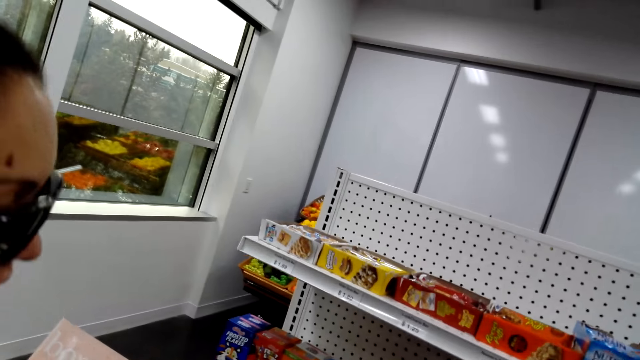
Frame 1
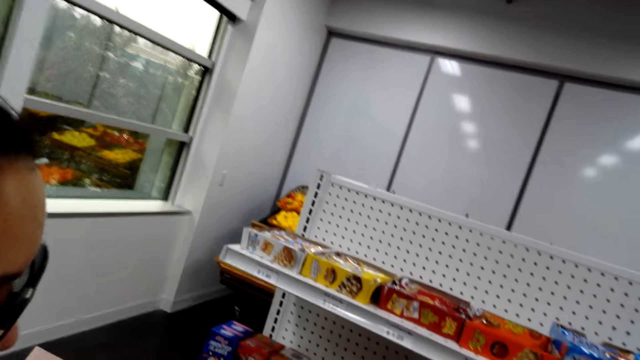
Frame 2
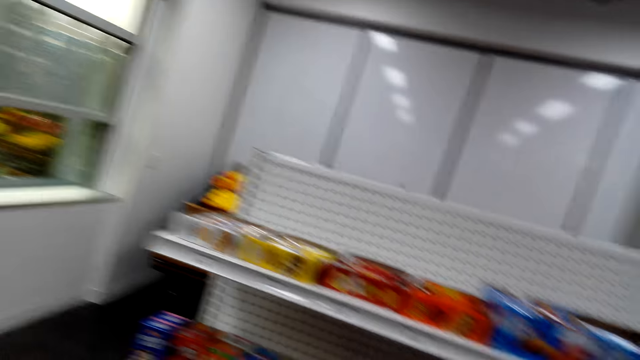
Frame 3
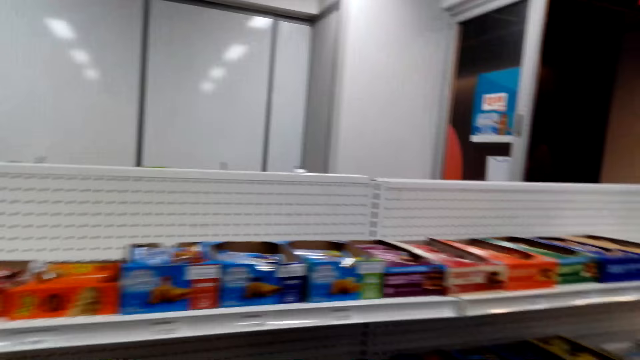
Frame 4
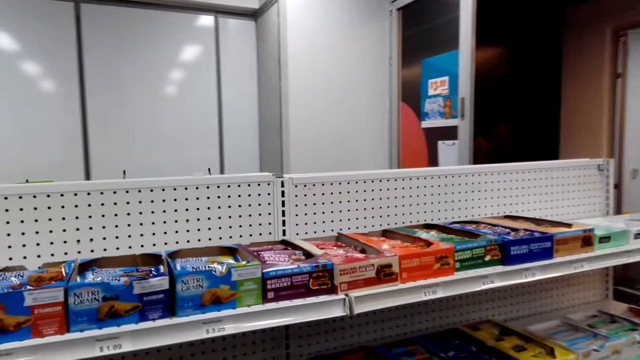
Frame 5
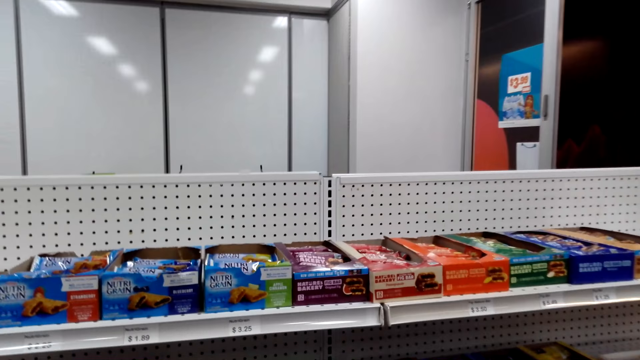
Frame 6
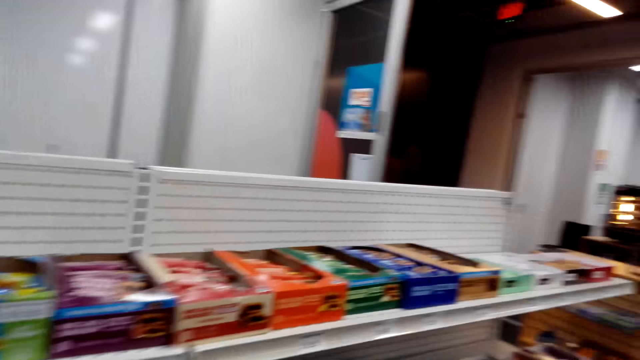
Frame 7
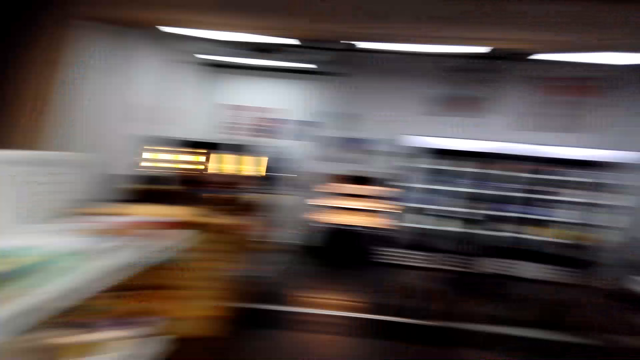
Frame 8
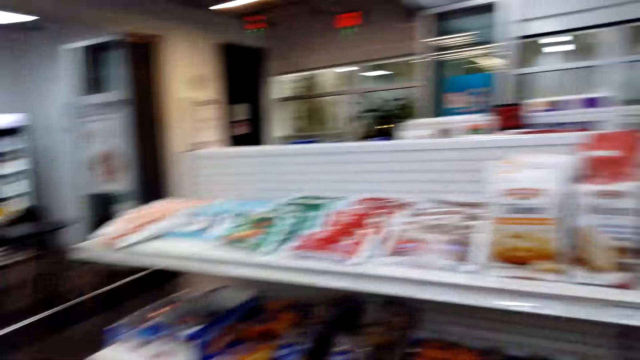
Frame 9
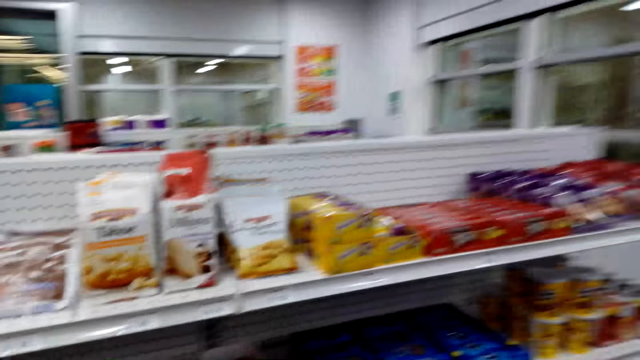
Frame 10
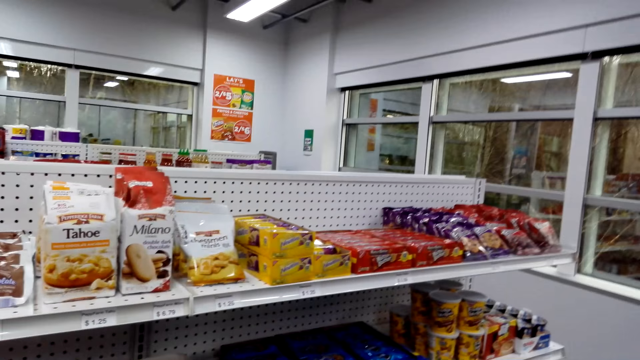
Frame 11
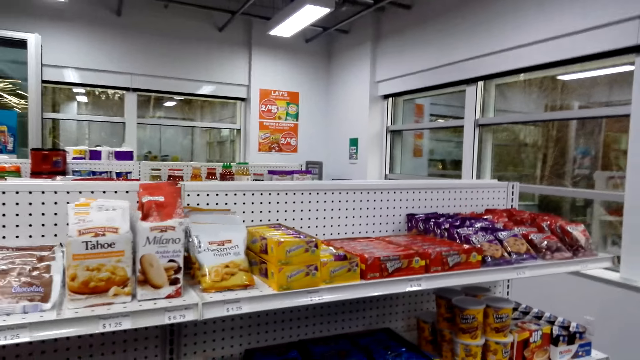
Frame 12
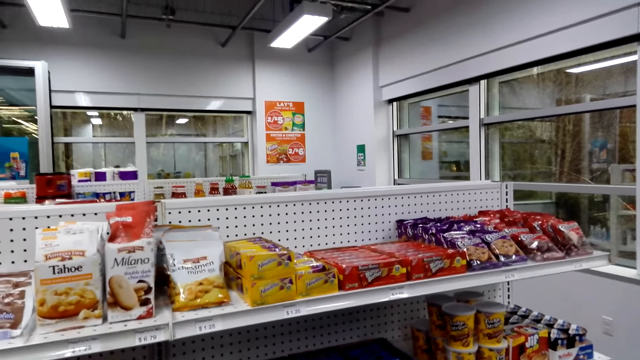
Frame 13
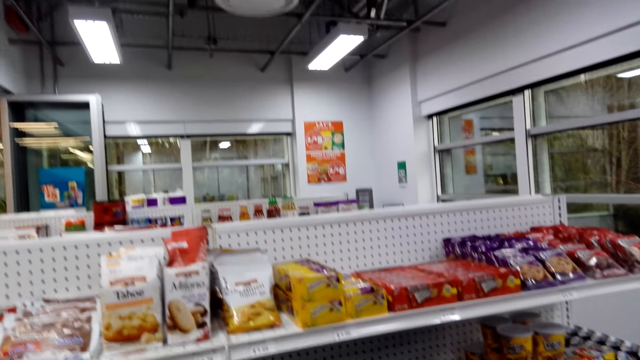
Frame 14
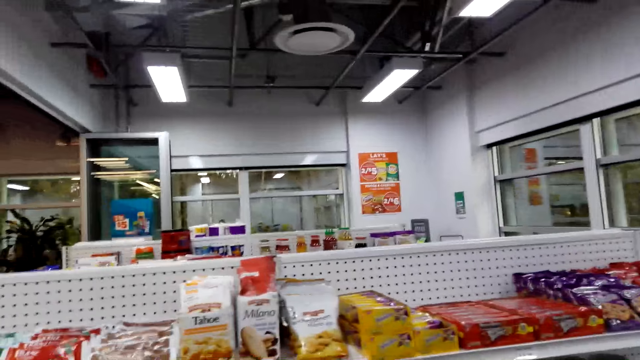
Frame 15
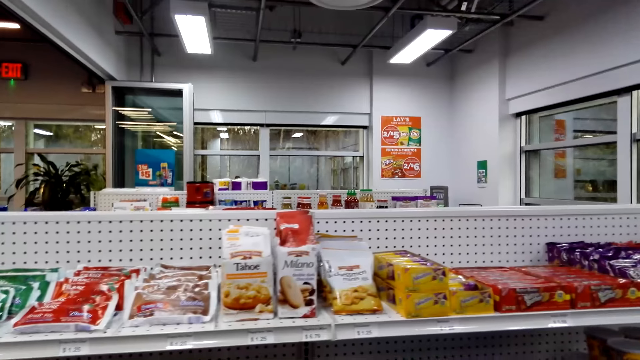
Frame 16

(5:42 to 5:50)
The camera wearer looks at the shelves with a woman.

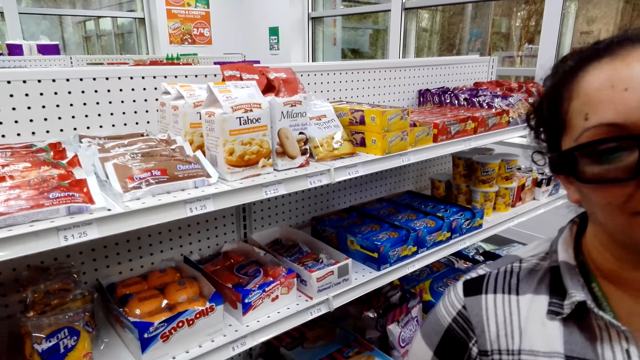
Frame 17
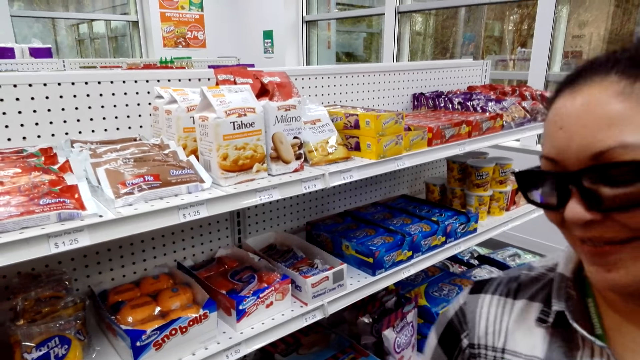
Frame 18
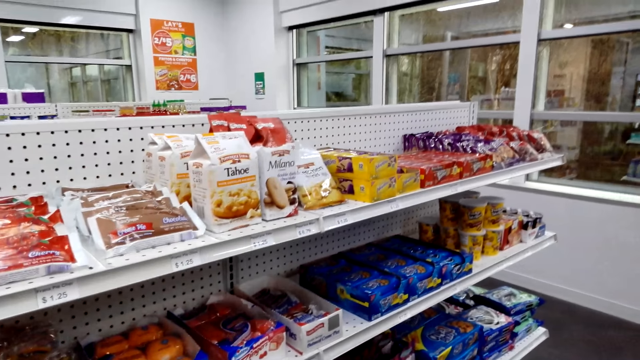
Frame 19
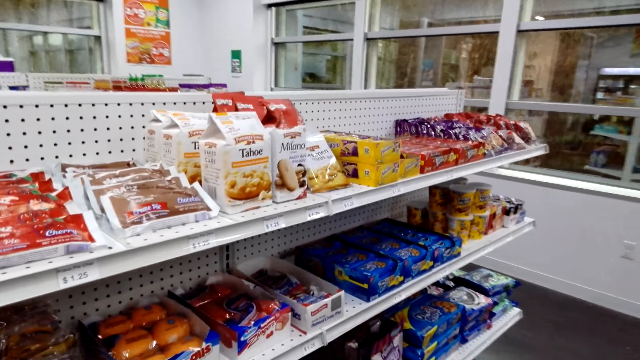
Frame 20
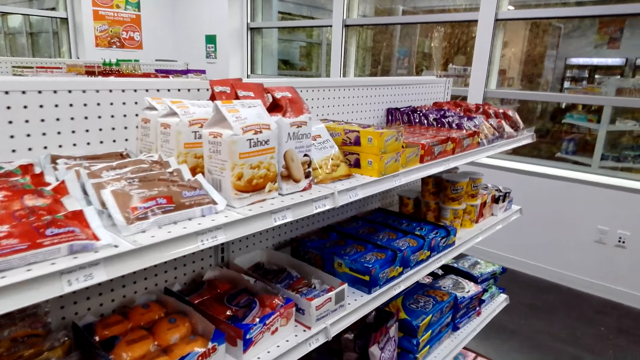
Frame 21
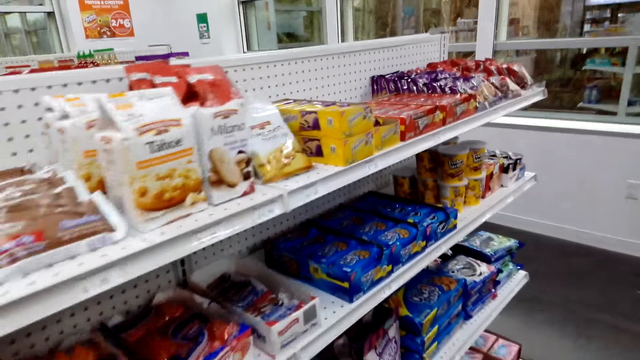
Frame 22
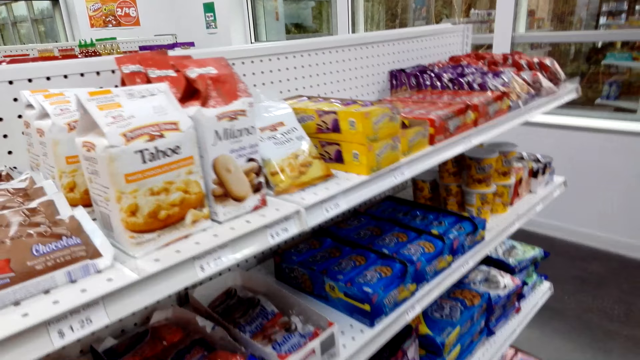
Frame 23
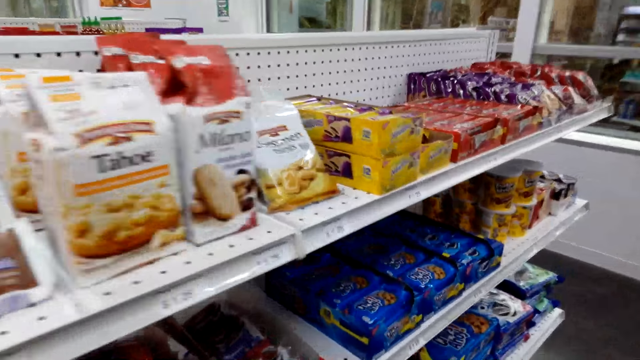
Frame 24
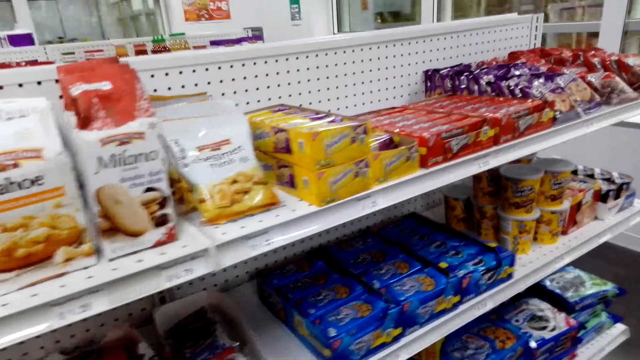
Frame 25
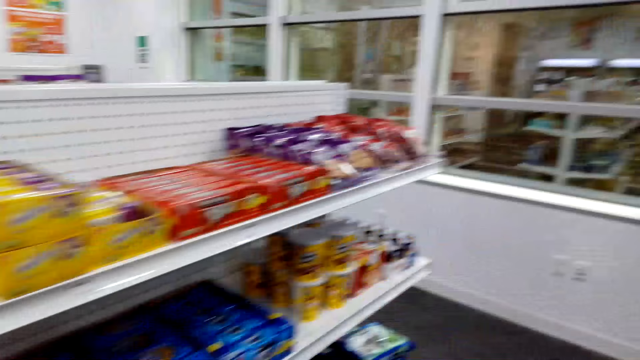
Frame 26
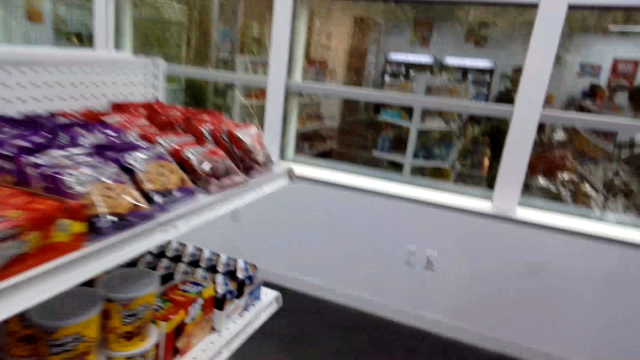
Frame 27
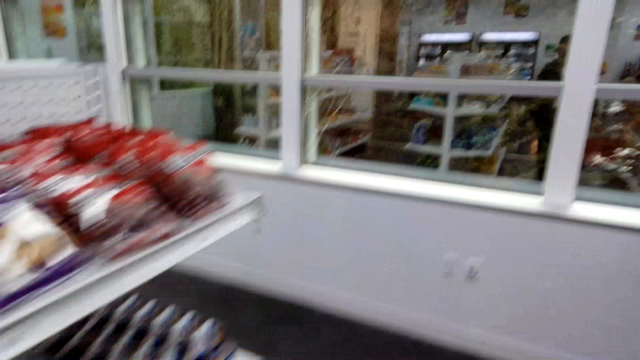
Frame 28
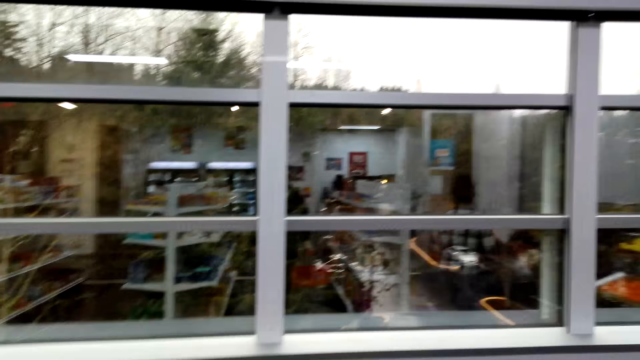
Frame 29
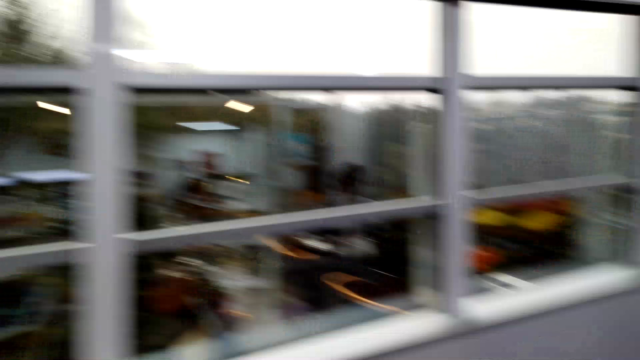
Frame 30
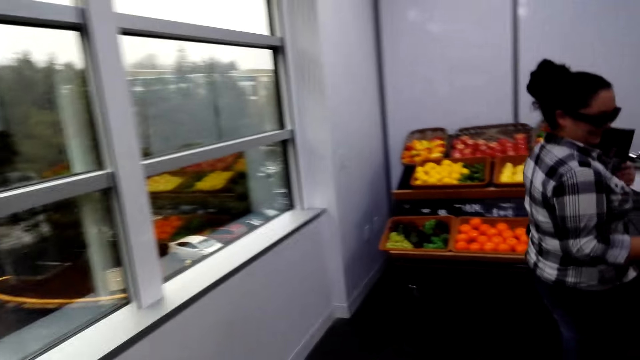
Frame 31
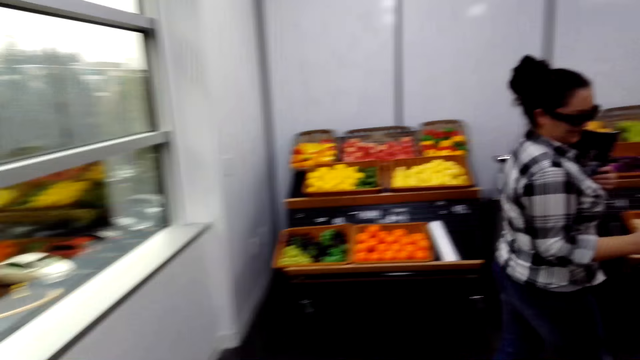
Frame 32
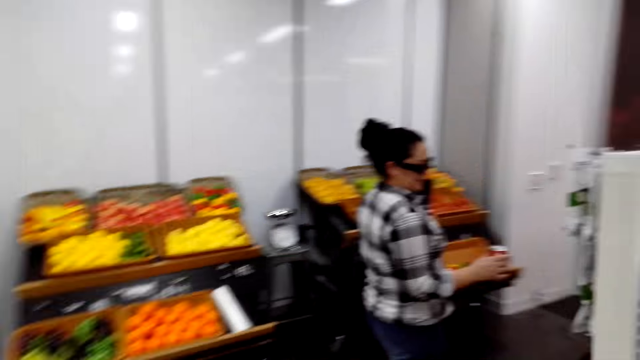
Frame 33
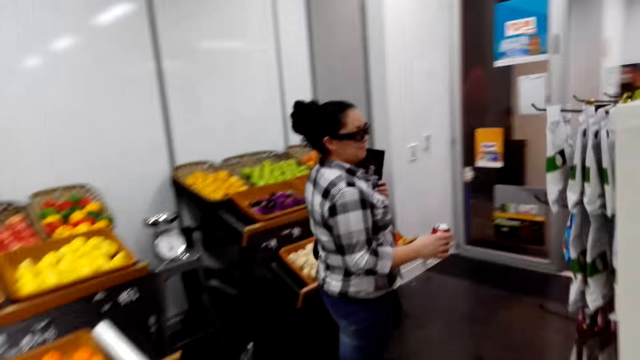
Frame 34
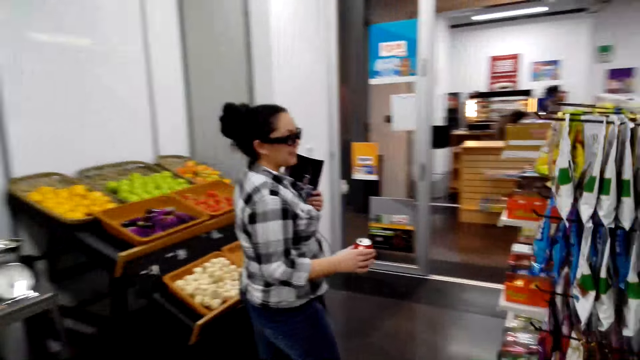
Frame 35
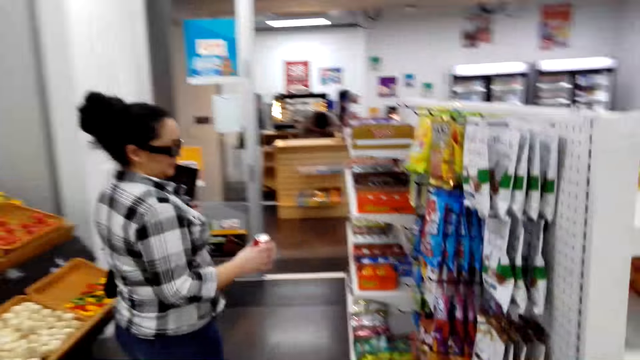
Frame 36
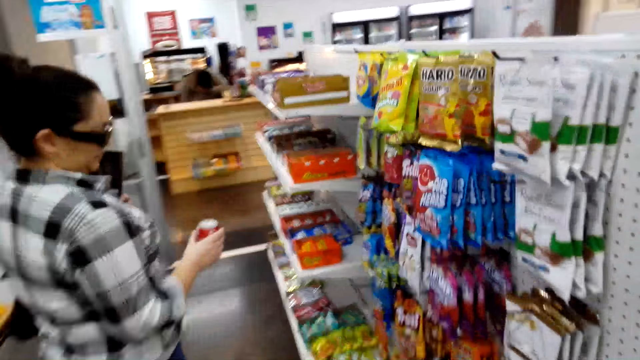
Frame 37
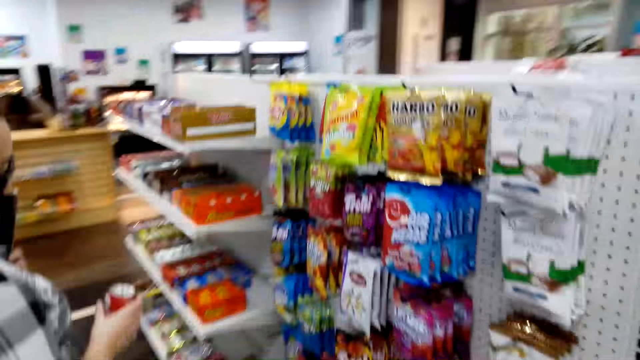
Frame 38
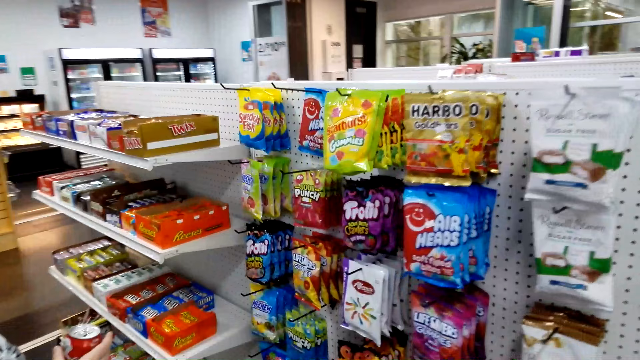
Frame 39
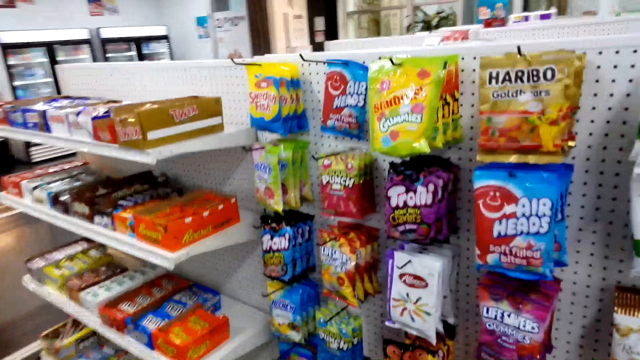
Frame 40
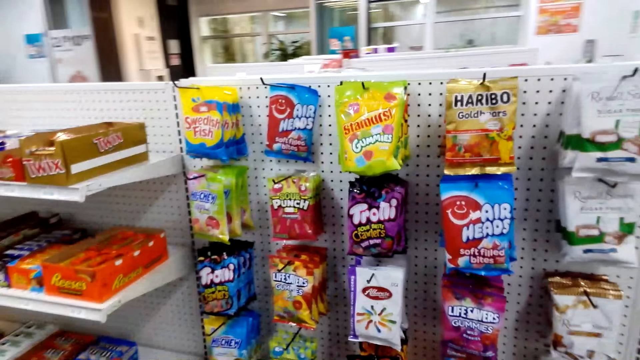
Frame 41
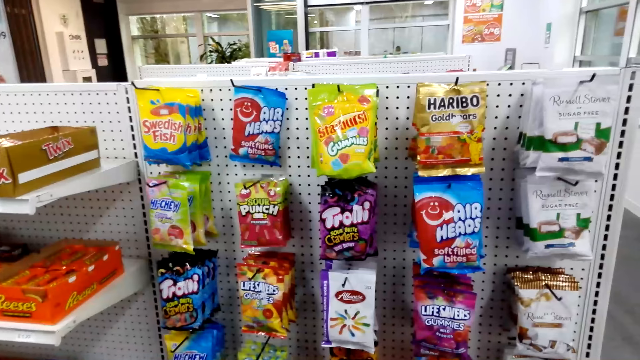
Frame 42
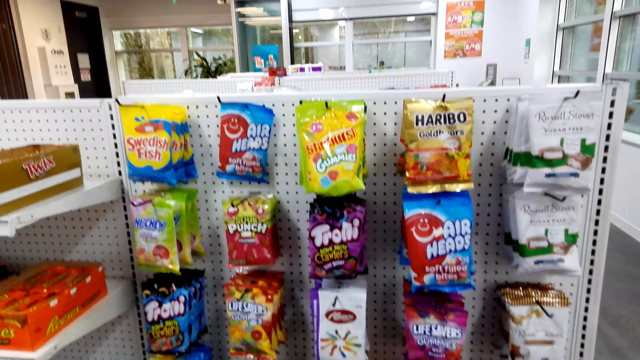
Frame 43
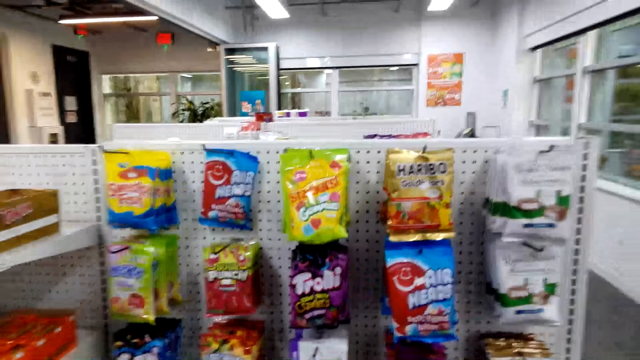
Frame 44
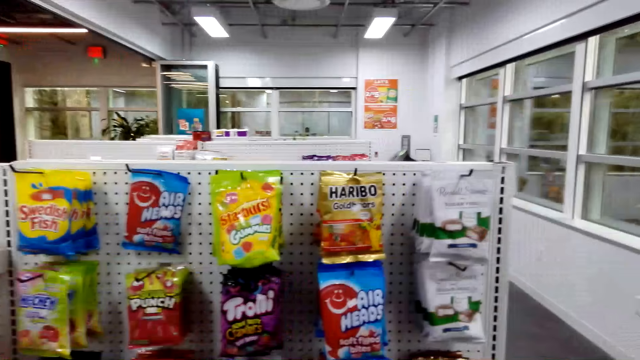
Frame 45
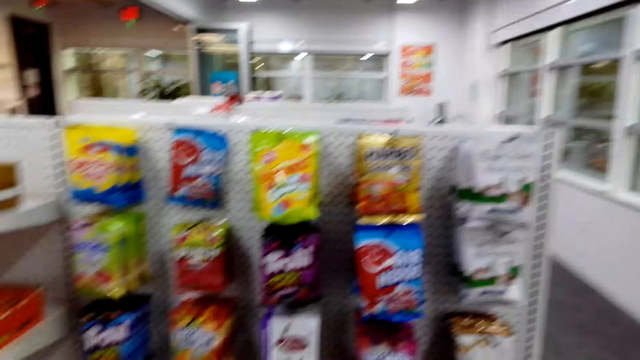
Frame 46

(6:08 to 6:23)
The camera wearer laughs. They walk beside a woman in the supermarket. The woman talks to the camera wearer.
